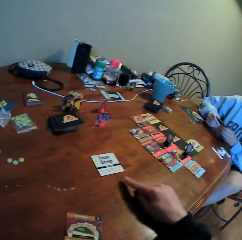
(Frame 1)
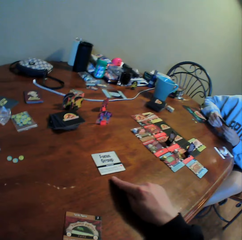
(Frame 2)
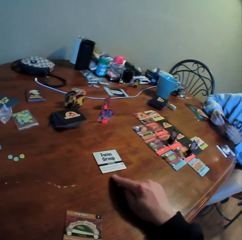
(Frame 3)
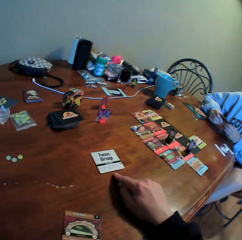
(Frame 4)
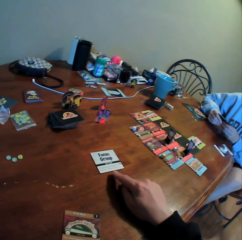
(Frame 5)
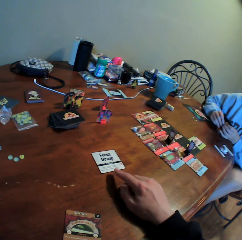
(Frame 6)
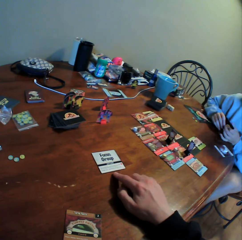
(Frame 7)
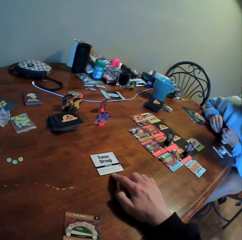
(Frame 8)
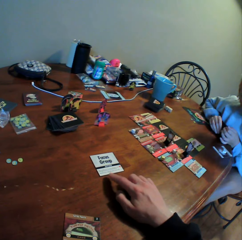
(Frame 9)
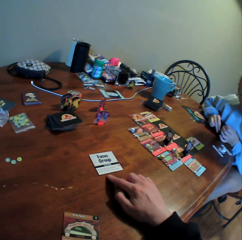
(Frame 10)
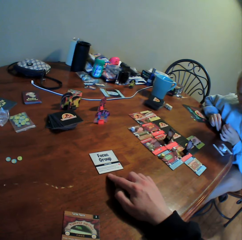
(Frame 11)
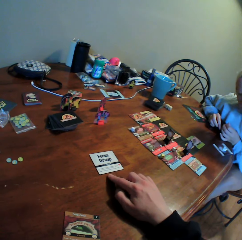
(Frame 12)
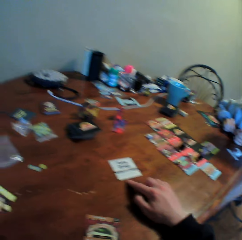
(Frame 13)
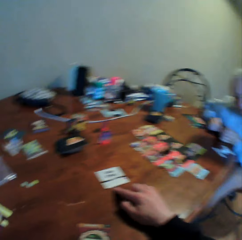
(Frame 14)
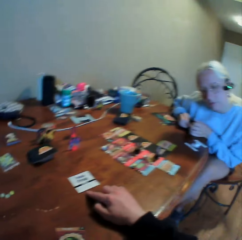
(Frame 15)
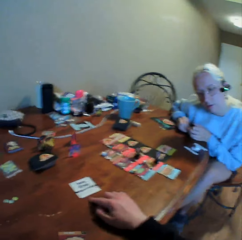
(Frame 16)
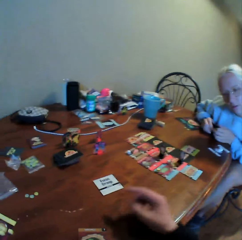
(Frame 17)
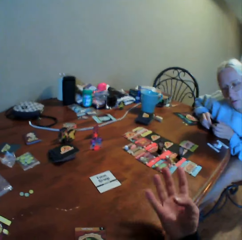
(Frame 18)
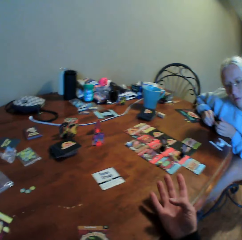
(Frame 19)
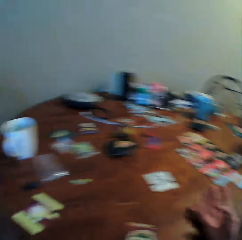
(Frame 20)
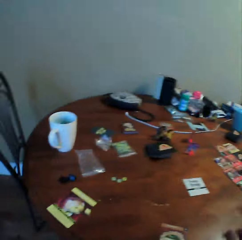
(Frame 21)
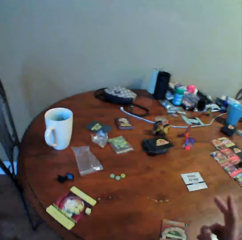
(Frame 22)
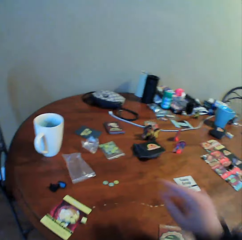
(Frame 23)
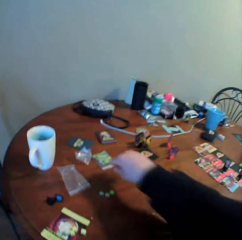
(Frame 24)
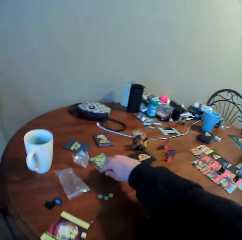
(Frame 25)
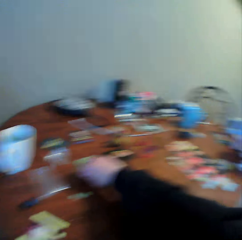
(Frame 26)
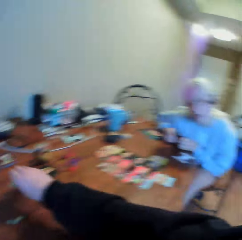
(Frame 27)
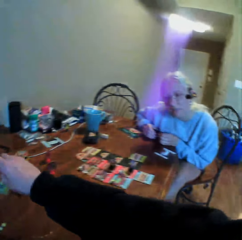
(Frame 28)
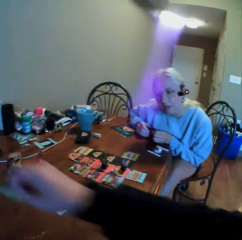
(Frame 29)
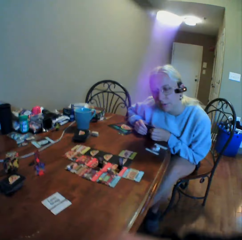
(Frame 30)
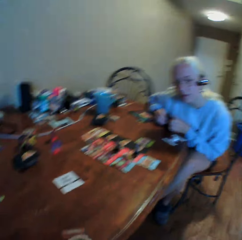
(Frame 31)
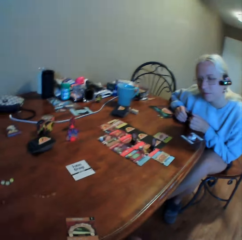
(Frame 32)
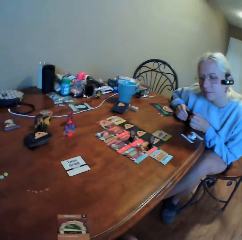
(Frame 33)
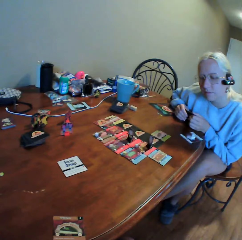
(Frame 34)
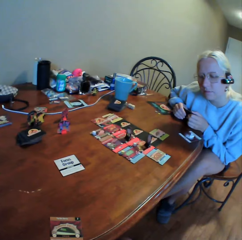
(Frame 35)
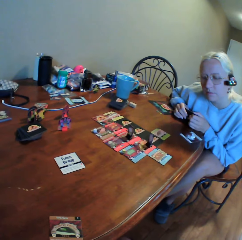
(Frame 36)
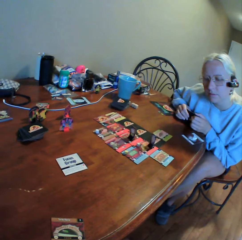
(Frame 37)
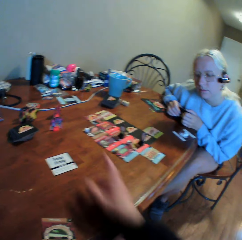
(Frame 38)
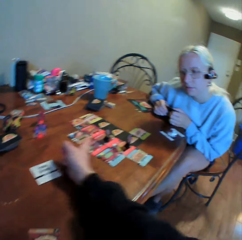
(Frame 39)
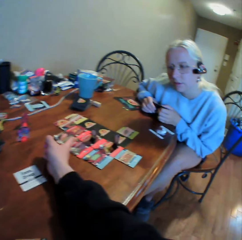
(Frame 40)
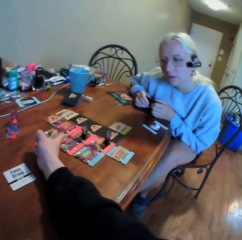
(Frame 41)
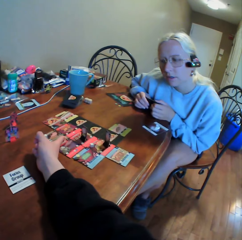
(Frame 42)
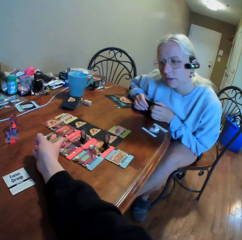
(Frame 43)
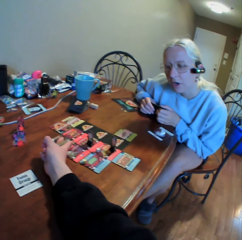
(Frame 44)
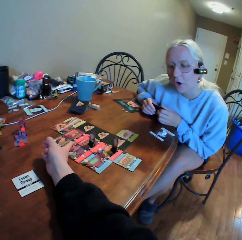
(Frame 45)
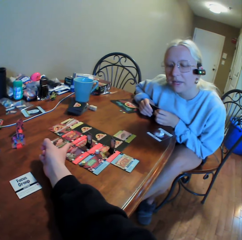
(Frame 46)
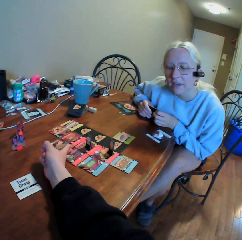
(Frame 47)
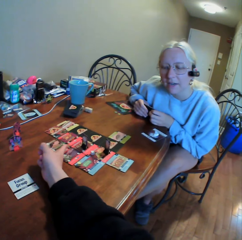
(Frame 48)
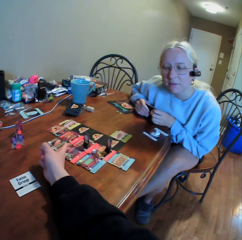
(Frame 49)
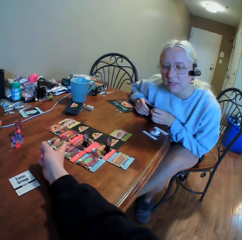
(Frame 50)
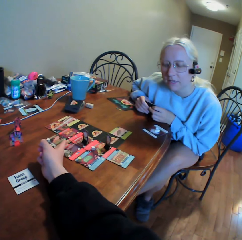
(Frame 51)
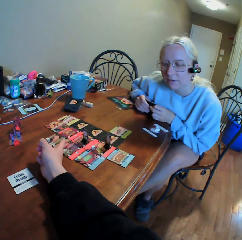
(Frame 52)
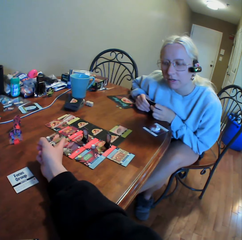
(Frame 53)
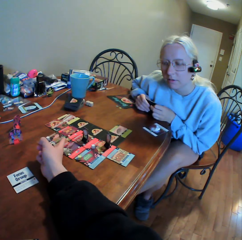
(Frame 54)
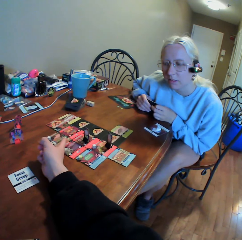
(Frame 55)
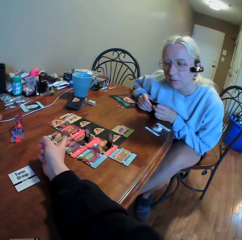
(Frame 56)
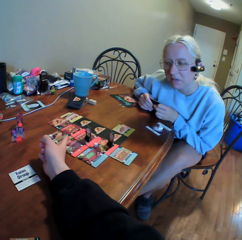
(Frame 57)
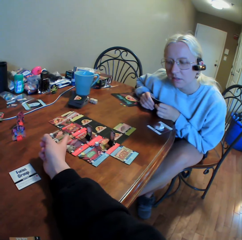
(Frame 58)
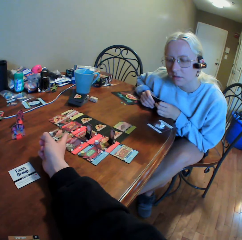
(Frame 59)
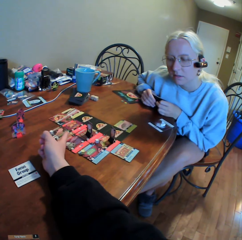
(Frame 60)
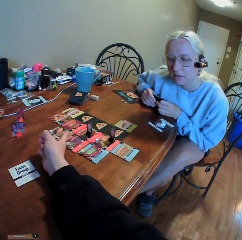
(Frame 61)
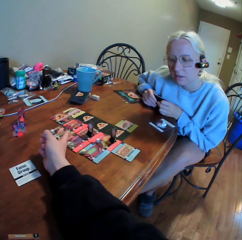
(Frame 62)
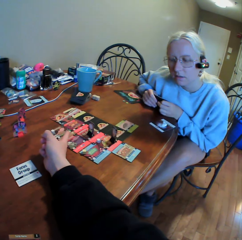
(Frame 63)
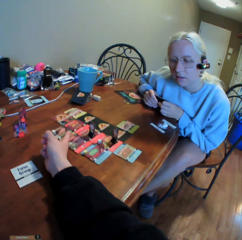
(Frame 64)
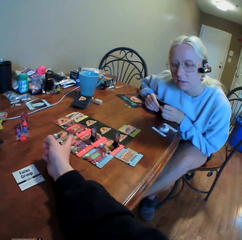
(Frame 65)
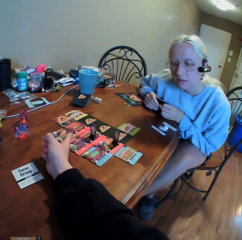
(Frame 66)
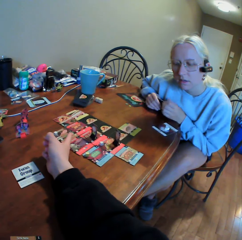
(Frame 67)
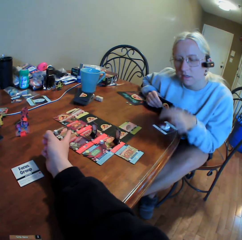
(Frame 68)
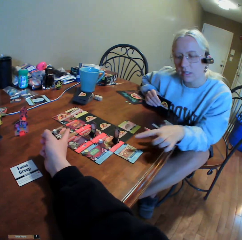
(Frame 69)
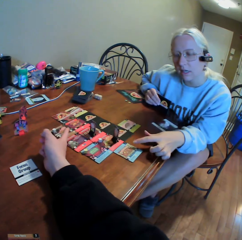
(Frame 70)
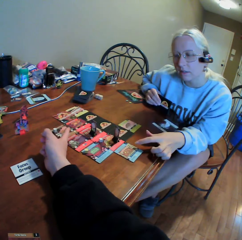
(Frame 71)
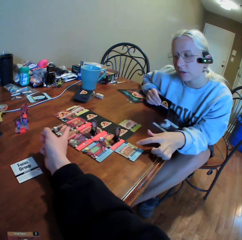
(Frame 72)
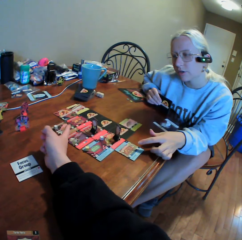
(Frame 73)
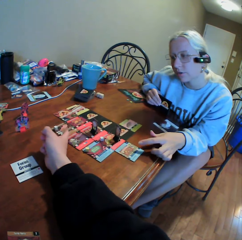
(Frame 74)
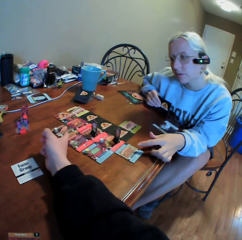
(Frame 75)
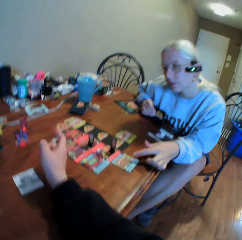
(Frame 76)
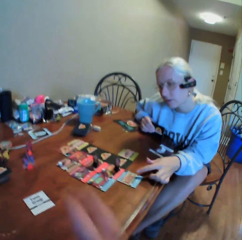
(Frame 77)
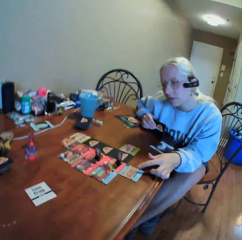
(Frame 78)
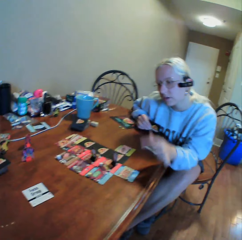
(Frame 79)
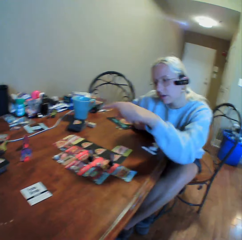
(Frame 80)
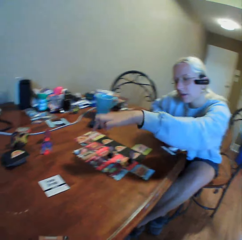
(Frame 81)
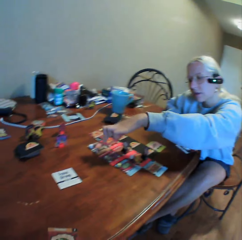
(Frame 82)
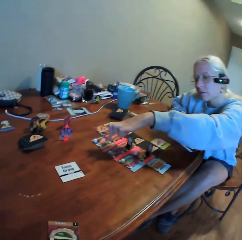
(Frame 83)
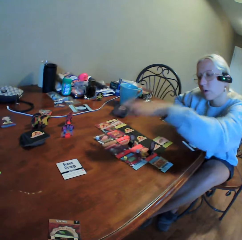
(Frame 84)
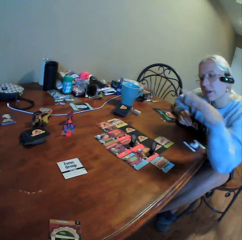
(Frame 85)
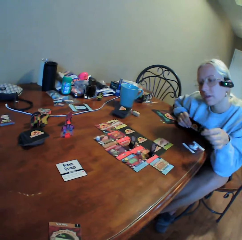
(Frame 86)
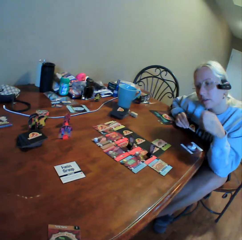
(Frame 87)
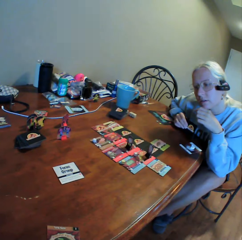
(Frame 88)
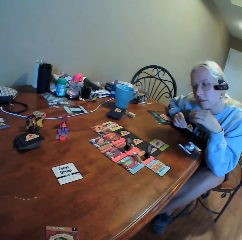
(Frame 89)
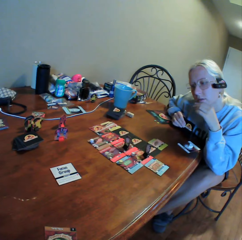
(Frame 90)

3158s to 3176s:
The camera wearer uses gestures. A woman moves around. The camera wearer does something. They pick up a zipper bag on the table. The woman looks around. The camera wearer looks around, uses gestures, and looks around. They point to something on the table. The woman uses gestures. The woman points to a card on the table. The camera wearer moves their hand backwards and looks around. The woman moves her hand.

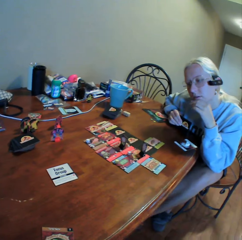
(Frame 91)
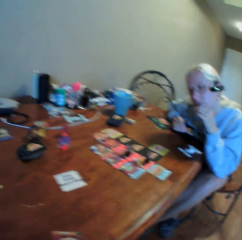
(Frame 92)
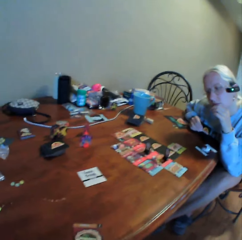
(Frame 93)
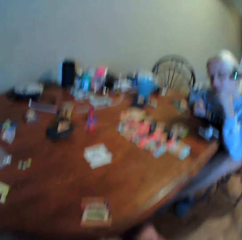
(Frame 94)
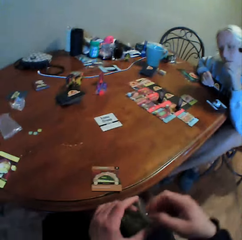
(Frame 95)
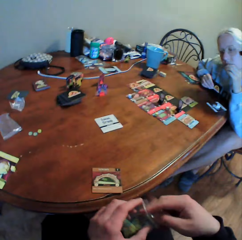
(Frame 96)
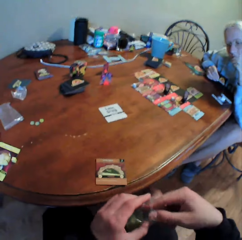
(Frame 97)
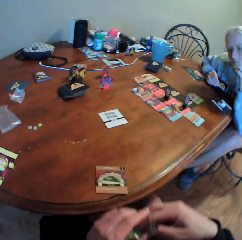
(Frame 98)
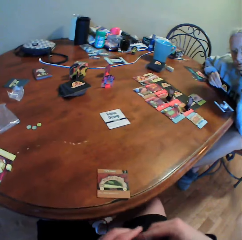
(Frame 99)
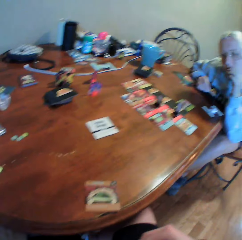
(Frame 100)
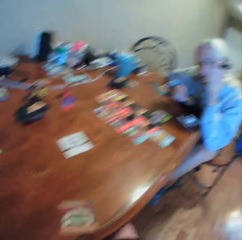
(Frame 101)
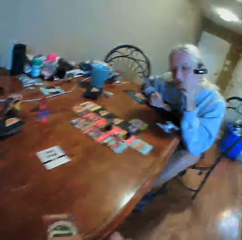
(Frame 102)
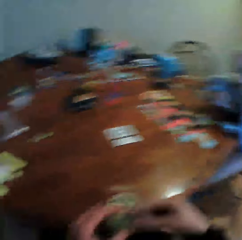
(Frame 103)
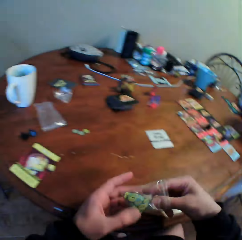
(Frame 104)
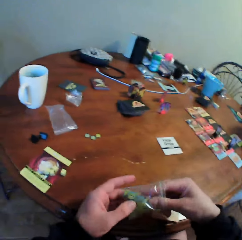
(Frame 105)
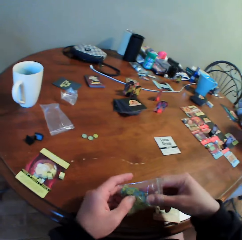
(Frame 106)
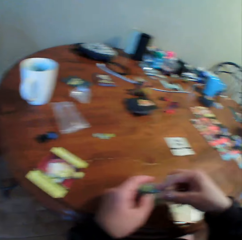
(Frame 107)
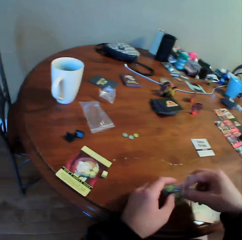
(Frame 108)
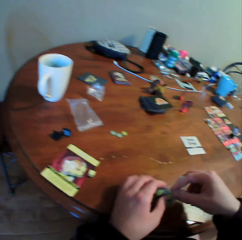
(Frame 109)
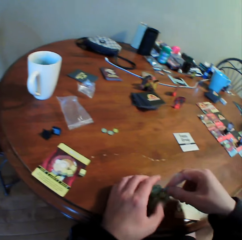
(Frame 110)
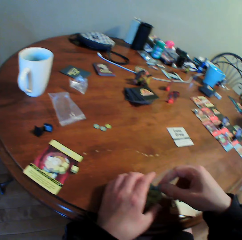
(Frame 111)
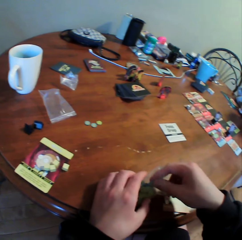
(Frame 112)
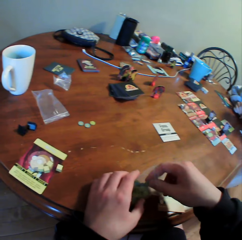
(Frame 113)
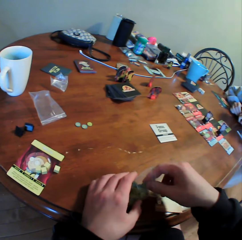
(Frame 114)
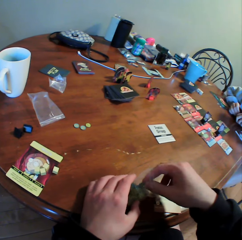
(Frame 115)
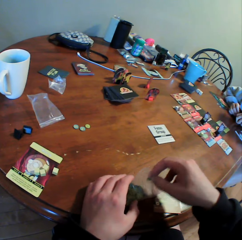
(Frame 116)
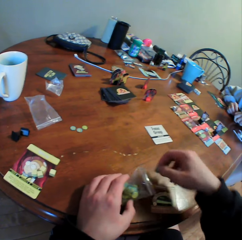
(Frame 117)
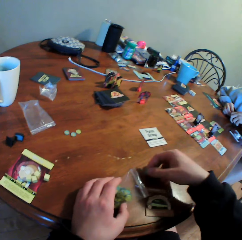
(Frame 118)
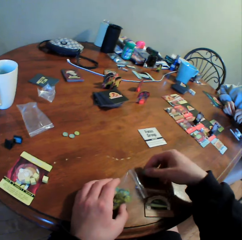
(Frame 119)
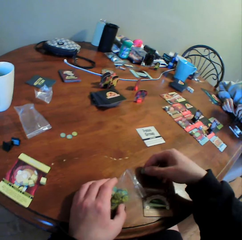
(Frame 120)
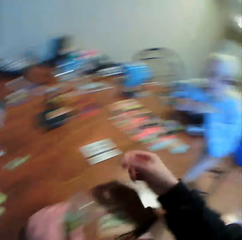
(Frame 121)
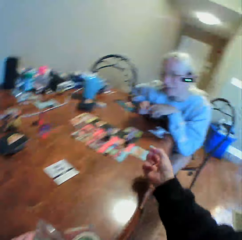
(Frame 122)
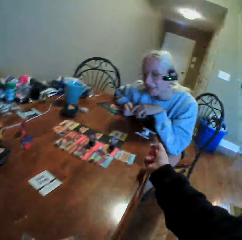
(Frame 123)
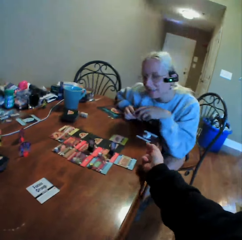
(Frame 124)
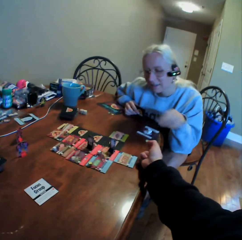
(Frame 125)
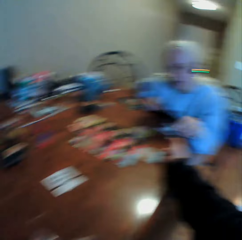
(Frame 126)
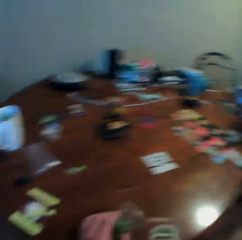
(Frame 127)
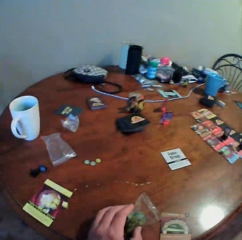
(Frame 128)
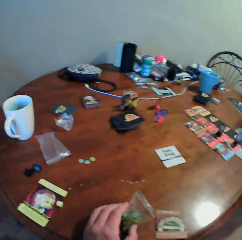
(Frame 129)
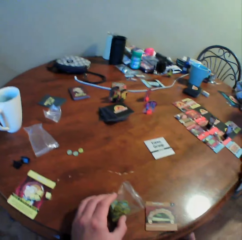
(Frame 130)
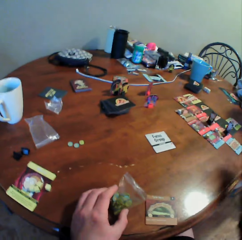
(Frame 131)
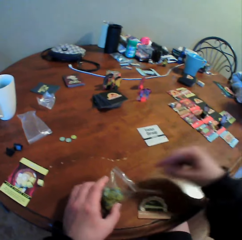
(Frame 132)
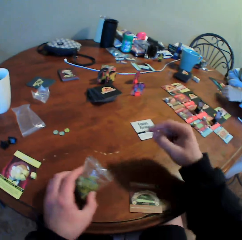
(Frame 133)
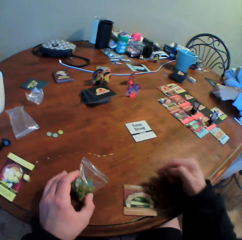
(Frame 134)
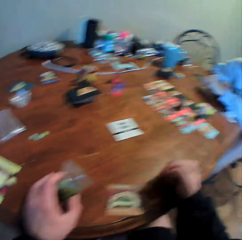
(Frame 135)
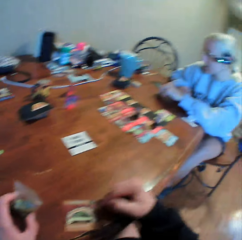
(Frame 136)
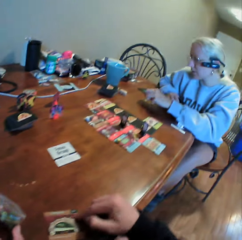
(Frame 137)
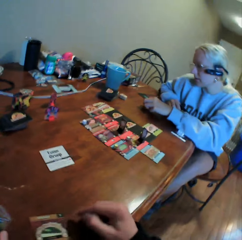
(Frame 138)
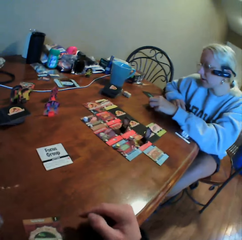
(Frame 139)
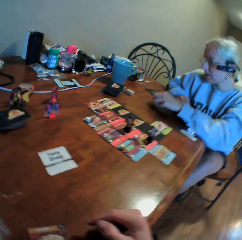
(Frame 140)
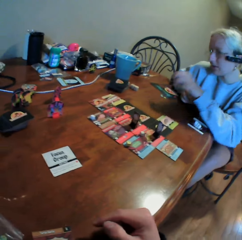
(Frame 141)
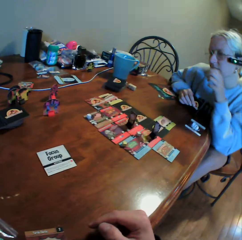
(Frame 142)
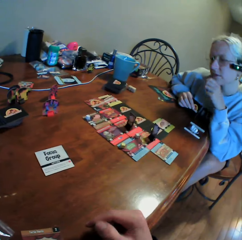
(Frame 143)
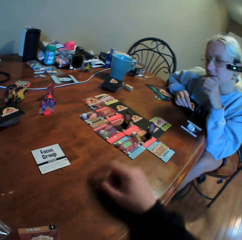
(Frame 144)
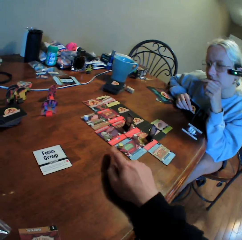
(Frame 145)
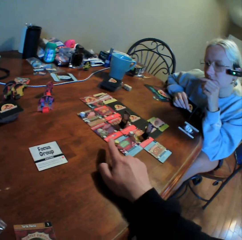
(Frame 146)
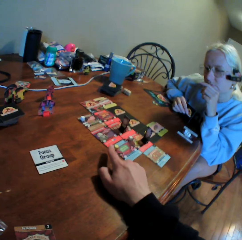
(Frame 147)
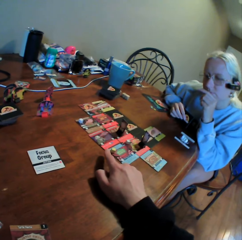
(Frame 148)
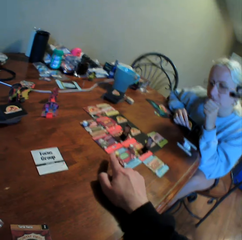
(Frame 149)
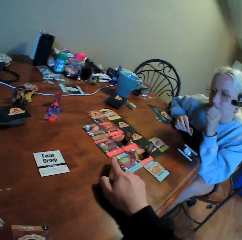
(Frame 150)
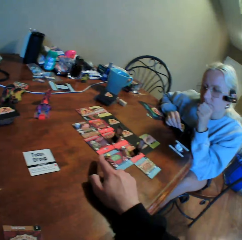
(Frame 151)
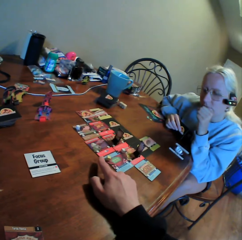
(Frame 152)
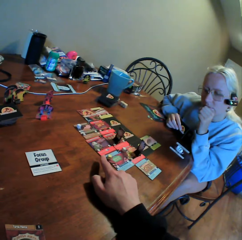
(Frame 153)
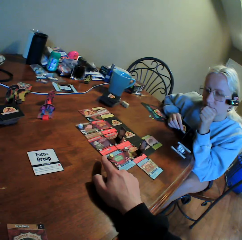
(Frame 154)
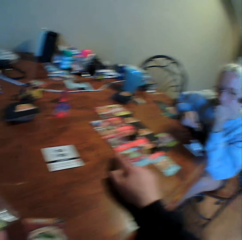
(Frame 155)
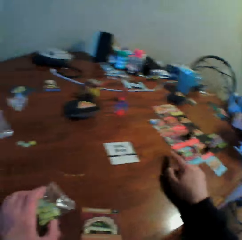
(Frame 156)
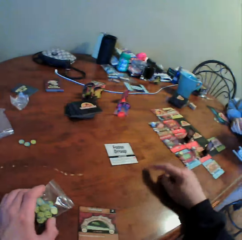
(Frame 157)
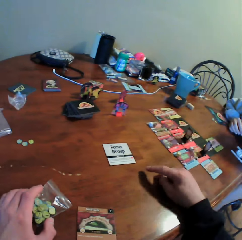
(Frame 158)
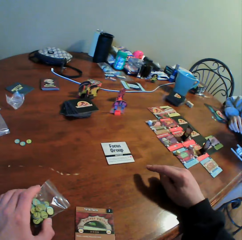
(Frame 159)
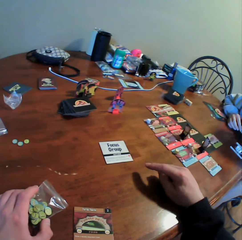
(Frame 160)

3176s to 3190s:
The camera wearer picks something in a zipper bag. They do something. They look around. A woman looks around. The camera wearer picks something from a paper. They put something on the table. They give something to the woman. They look around. The woman moves something on the table. The woman picks something from the table. The woman puts a hand on the chin. The camera wearer uses gestures. They point at something on the table.
